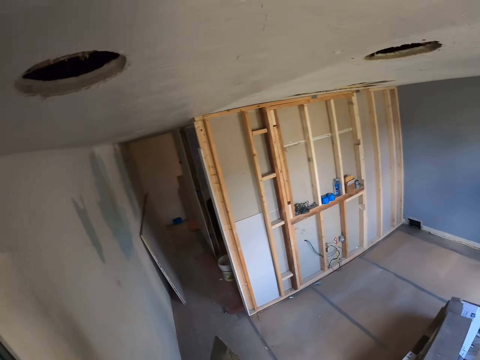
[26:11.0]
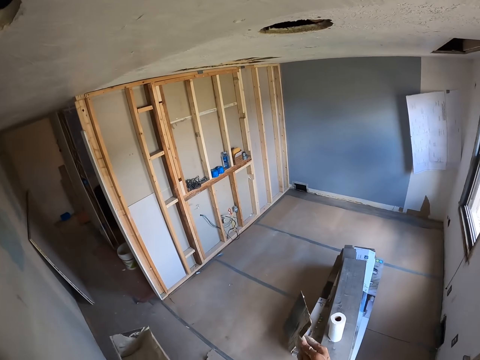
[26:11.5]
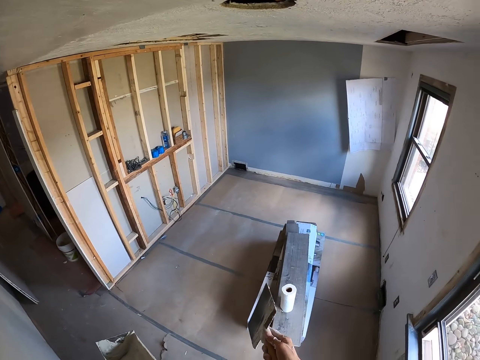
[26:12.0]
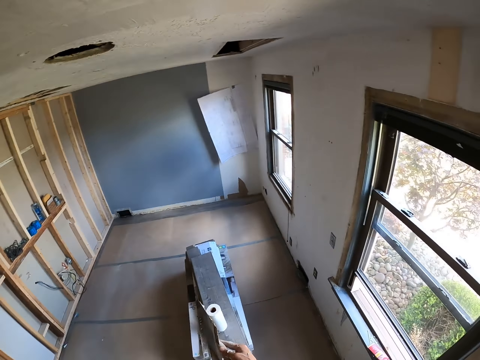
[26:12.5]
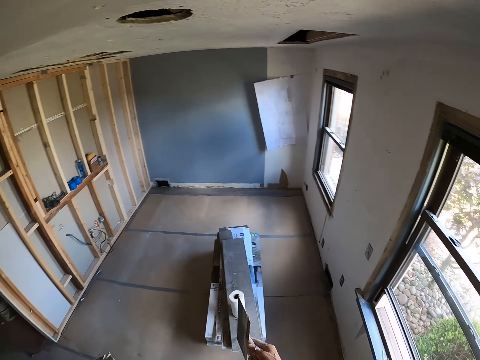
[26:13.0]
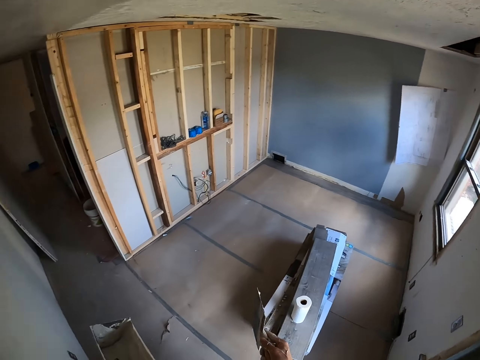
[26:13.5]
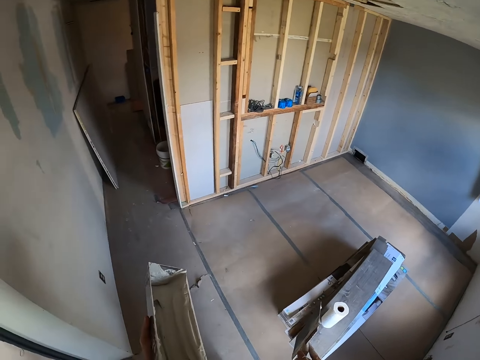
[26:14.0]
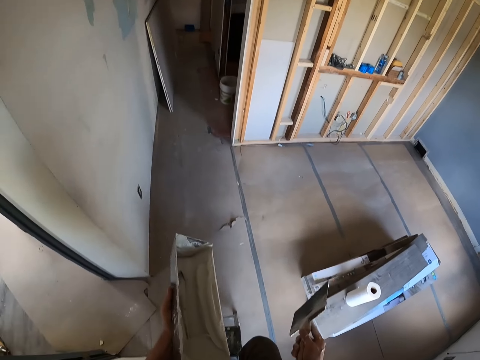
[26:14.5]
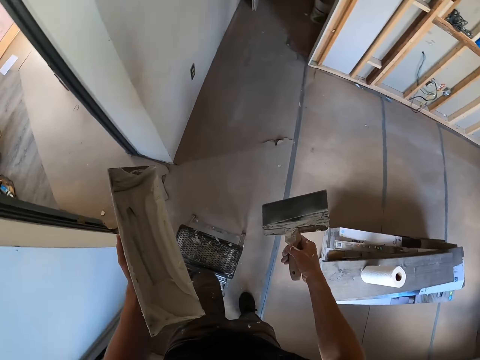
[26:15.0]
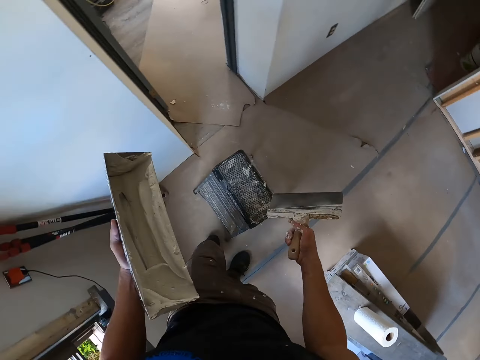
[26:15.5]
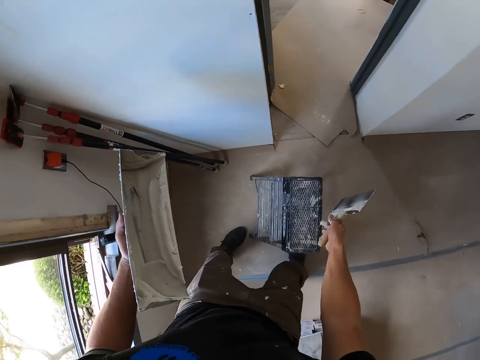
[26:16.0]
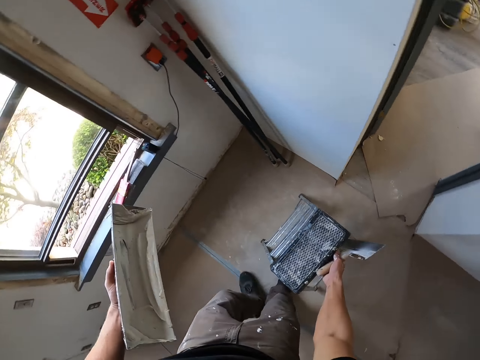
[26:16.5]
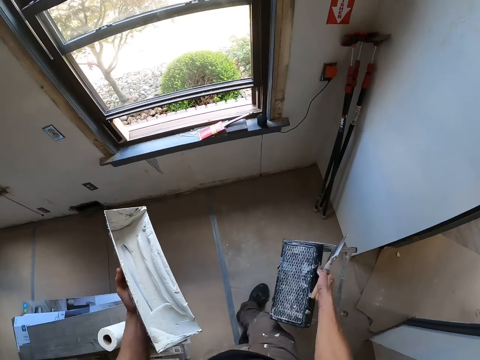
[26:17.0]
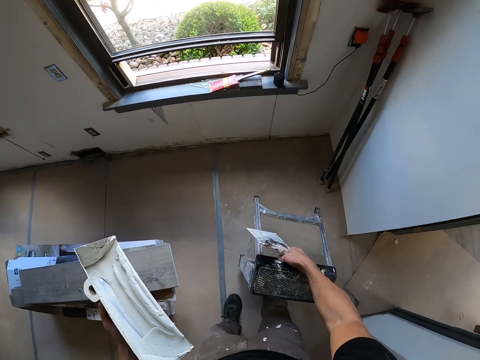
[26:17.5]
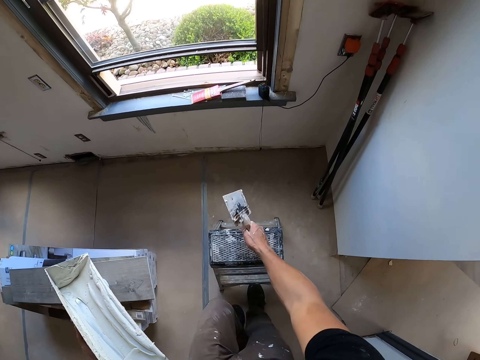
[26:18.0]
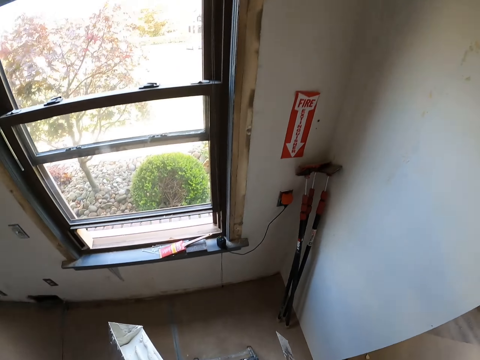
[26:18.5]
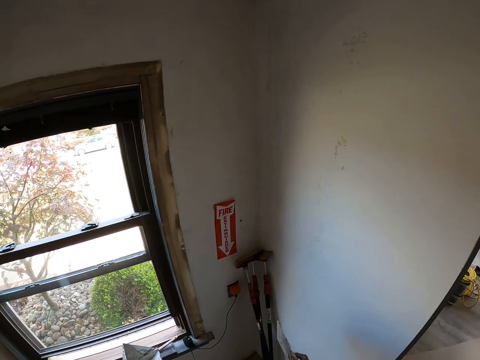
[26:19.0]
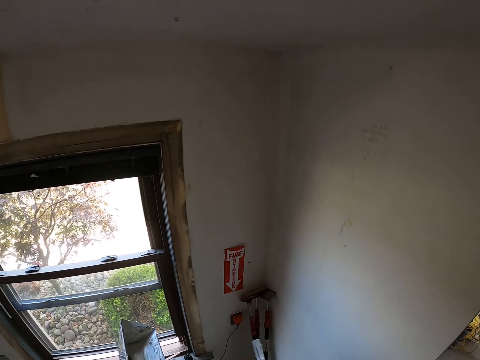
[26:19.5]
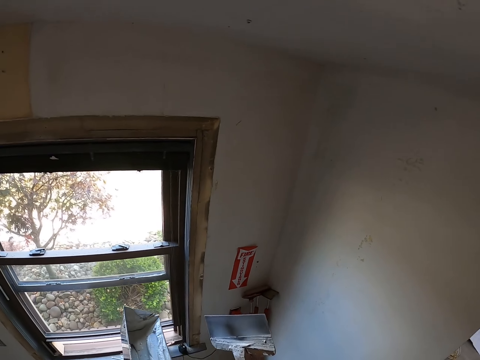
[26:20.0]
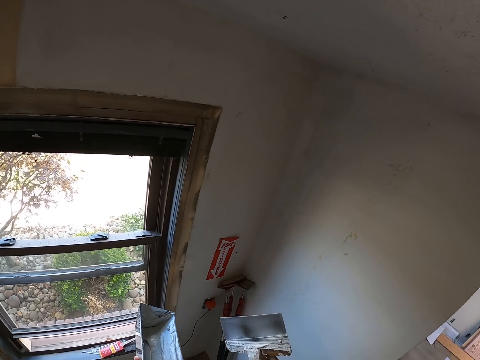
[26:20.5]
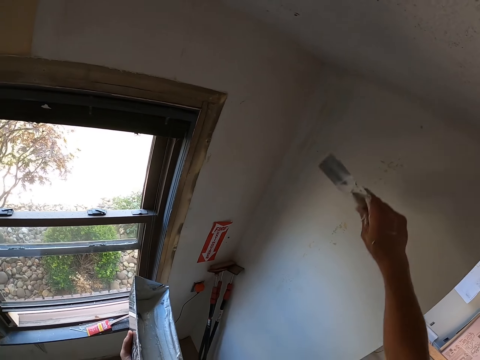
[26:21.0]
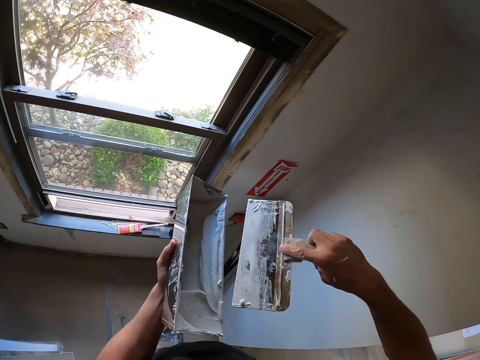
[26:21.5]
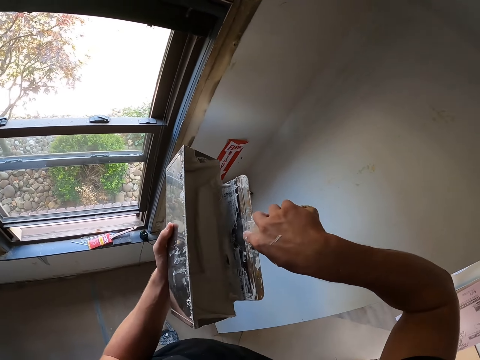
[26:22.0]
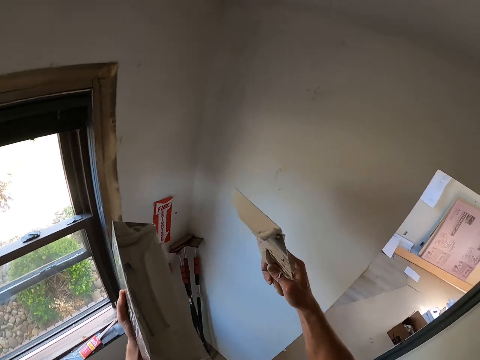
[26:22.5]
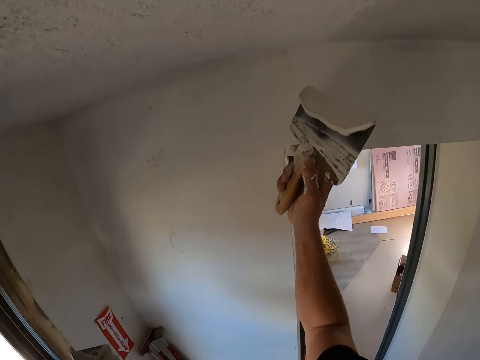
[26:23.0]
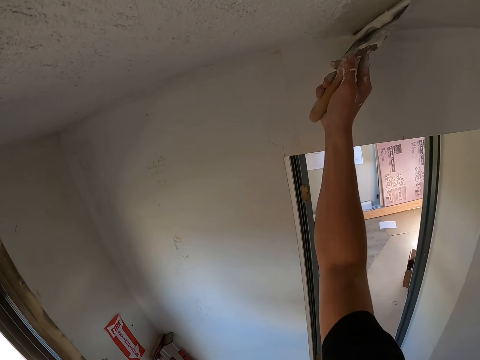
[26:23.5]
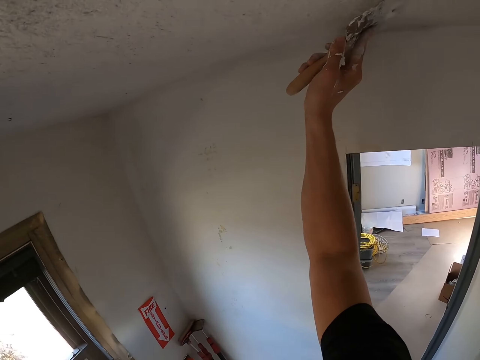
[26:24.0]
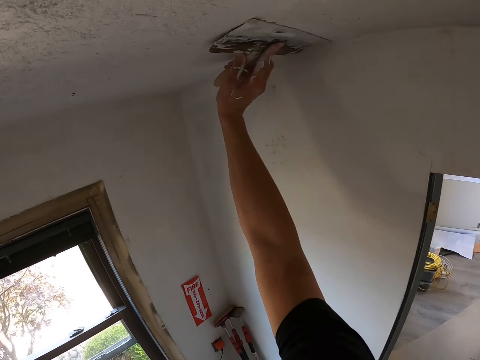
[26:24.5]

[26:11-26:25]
The camera wearer looks around the room. They pick up the stool. They move the ladder. They walk in the room. They place the stool on the floor. They climb the ladder. They look around the room. They dip the brush in paint. They scoop filler. They apply filler on the wall. They paint the ceiling.

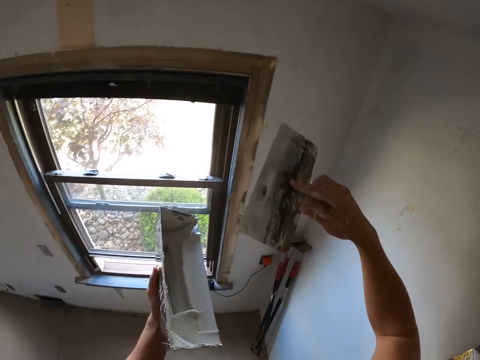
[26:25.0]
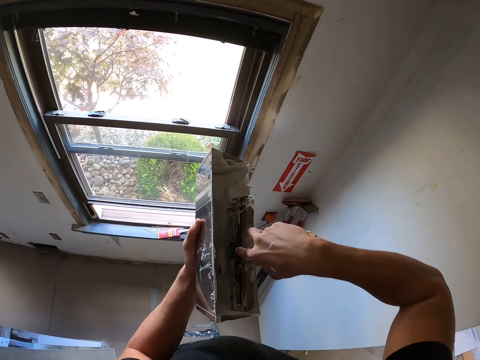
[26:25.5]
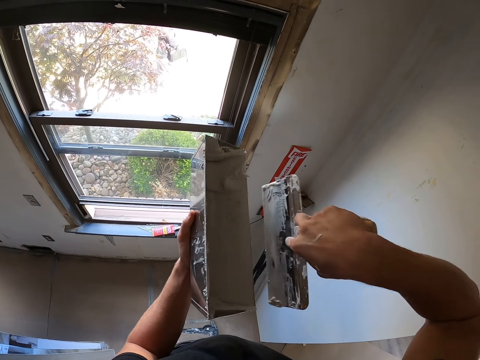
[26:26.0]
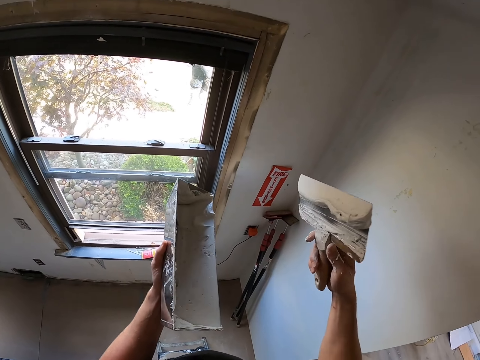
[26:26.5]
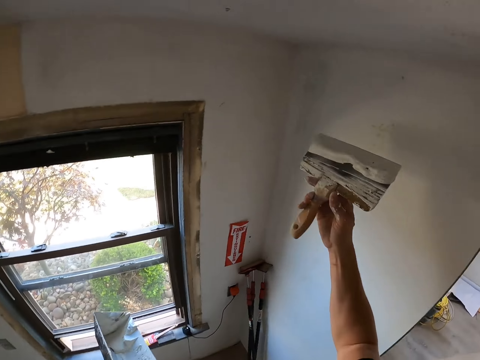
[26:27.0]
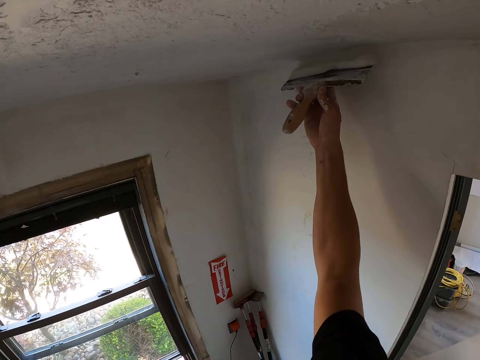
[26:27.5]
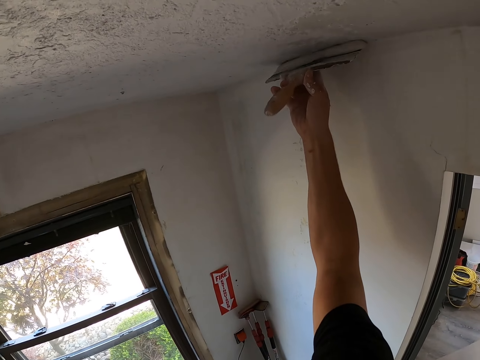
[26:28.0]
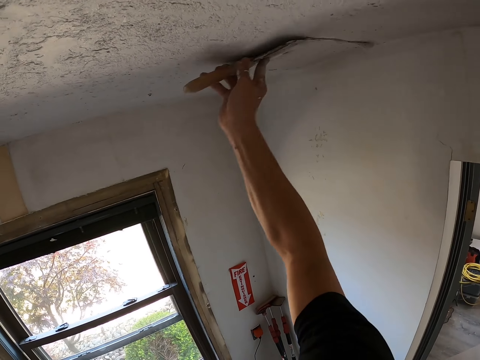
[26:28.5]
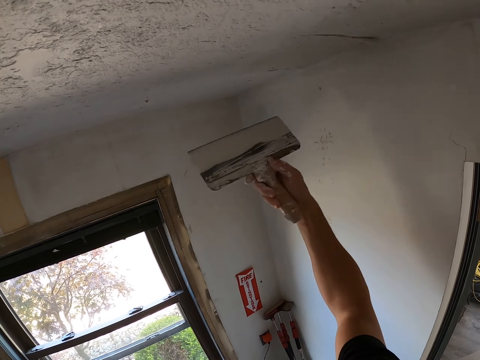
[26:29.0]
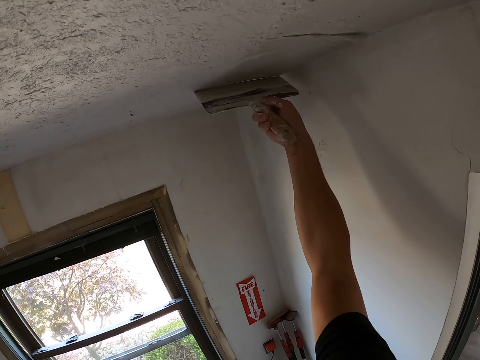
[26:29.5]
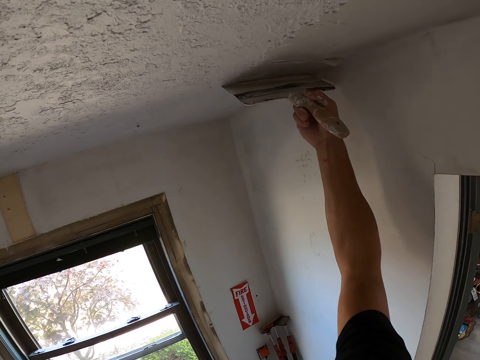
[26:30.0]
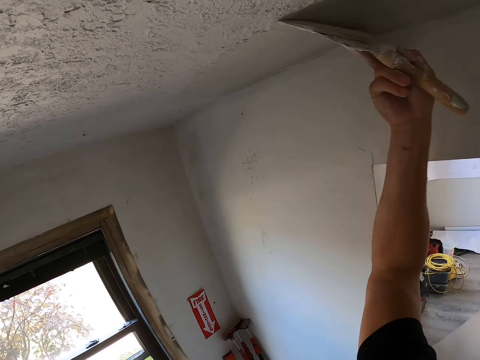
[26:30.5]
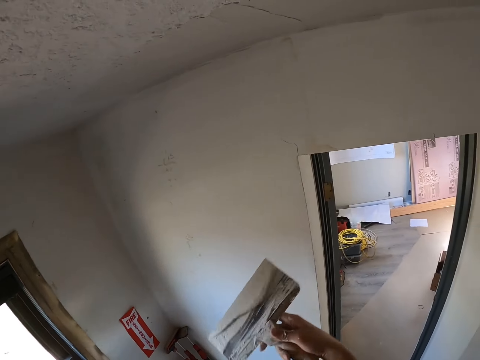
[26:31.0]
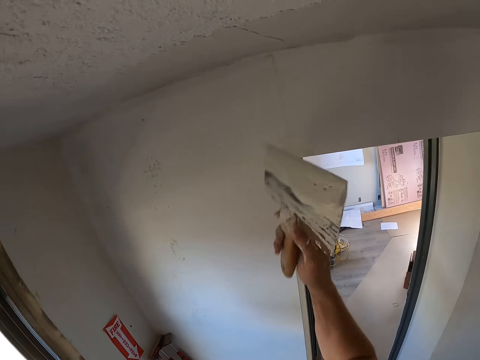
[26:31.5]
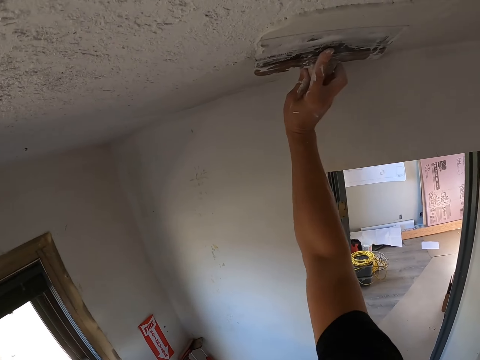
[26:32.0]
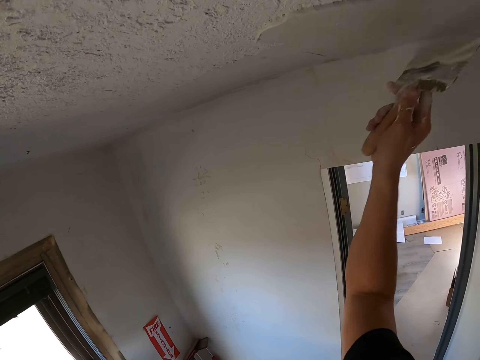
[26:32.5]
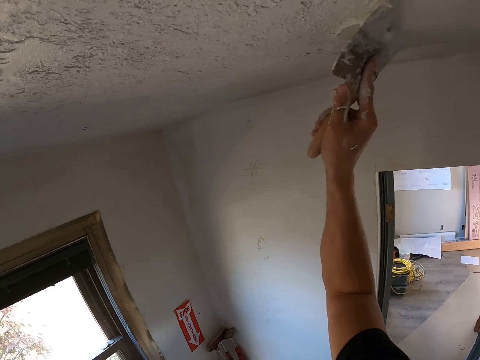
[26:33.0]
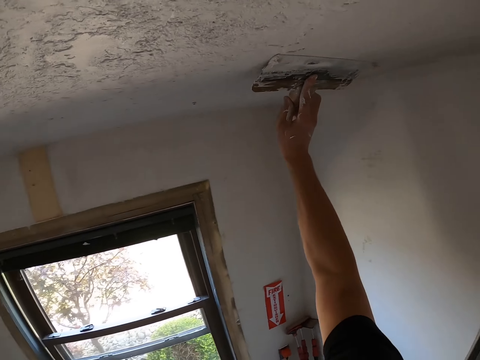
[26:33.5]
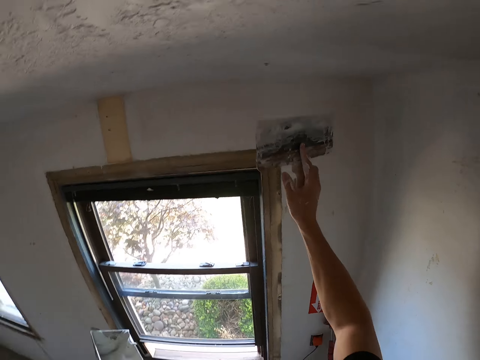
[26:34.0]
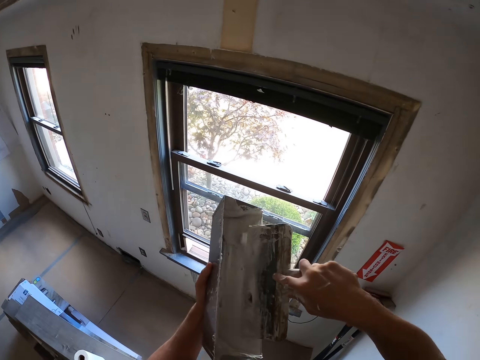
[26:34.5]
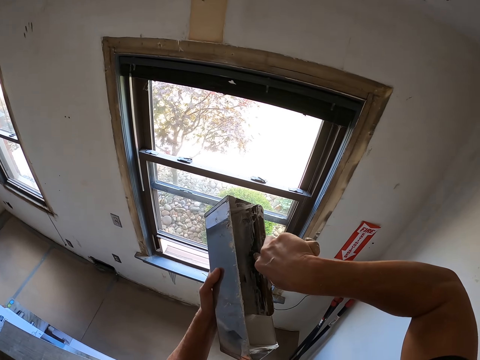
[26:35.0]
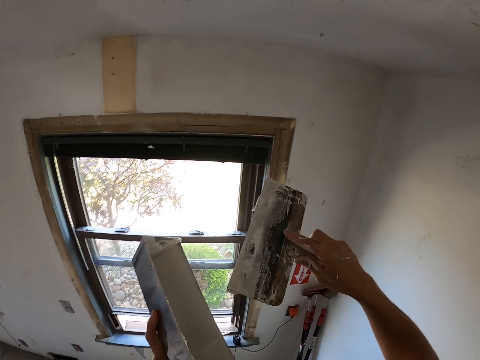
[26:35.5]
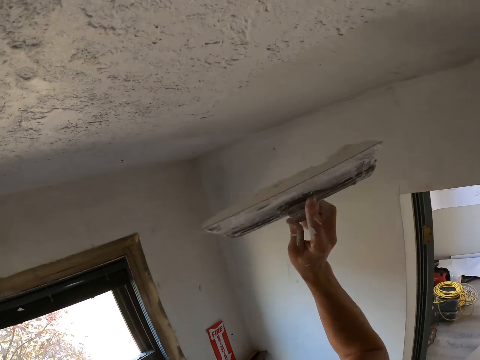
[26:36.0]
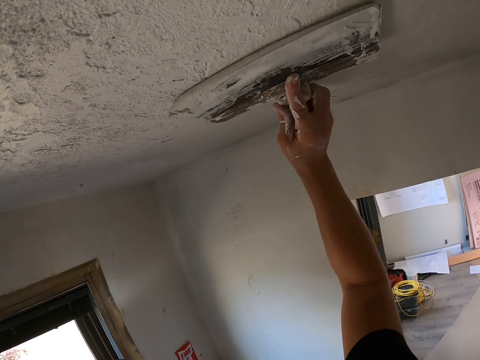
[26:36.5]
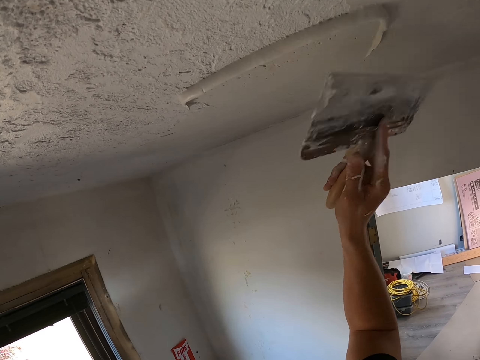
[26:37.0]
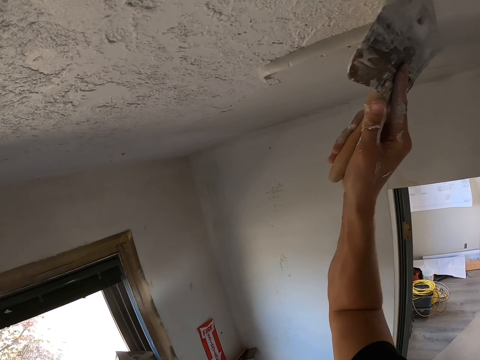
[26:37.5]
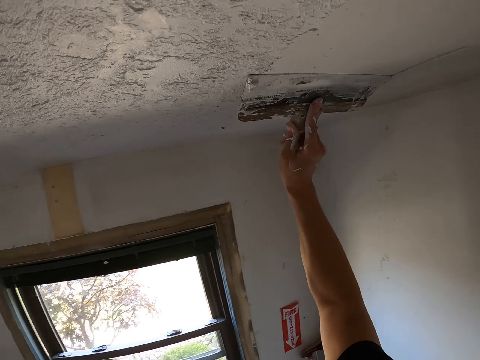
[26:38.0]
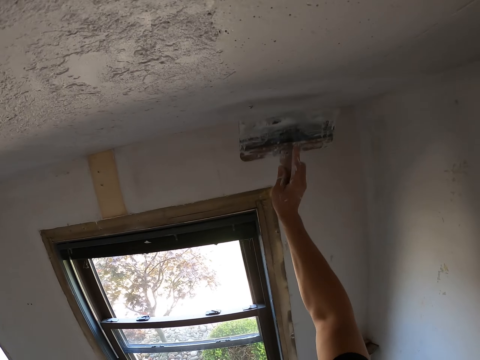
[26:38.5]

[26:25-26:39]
The camera wearer dips the brush in paint. They scoop filler. They apply filler on the wall. They paint the ceiling. They dip the brush in paint. They scoop filler. They apply filler on the wall. They paint the ceiling.
